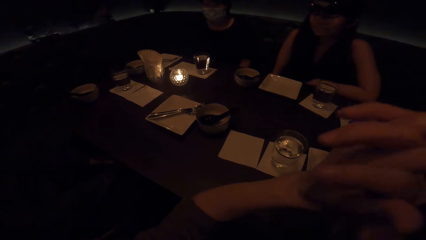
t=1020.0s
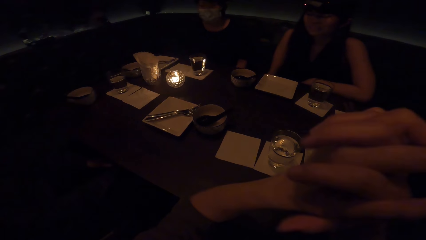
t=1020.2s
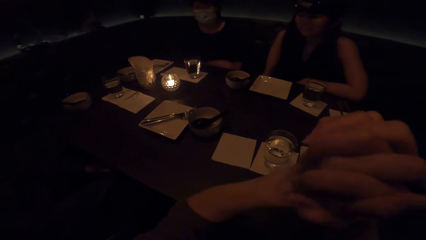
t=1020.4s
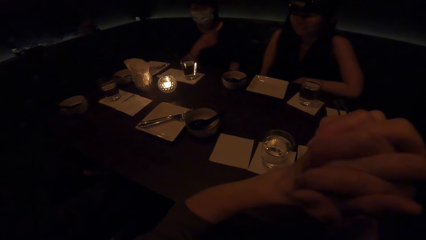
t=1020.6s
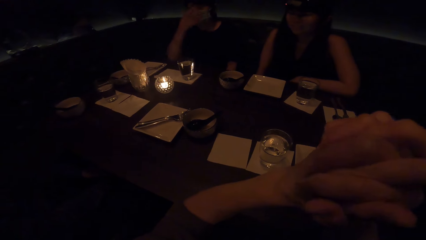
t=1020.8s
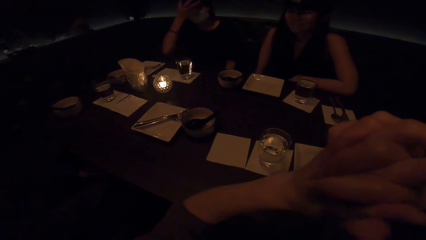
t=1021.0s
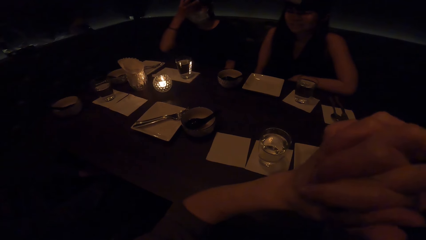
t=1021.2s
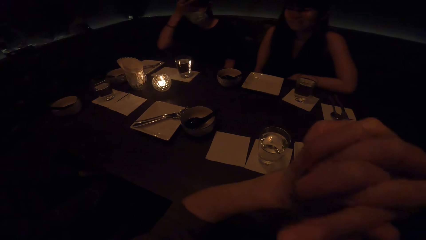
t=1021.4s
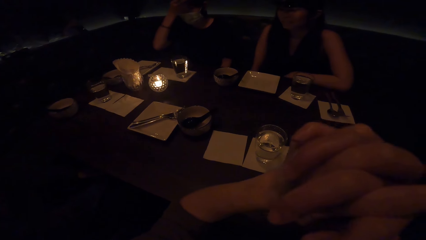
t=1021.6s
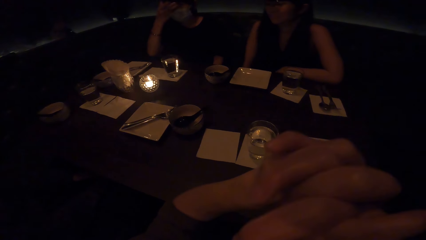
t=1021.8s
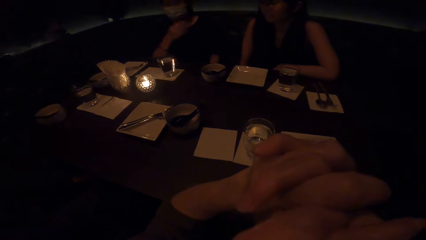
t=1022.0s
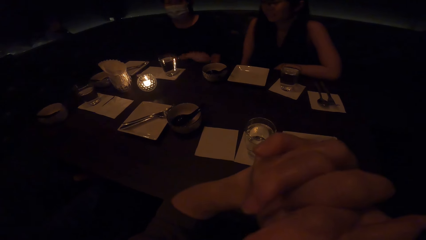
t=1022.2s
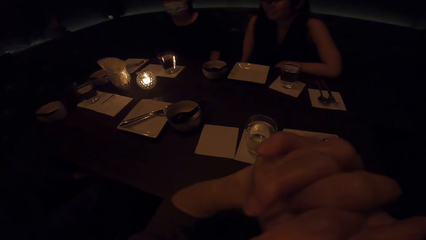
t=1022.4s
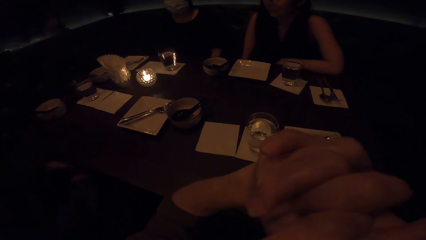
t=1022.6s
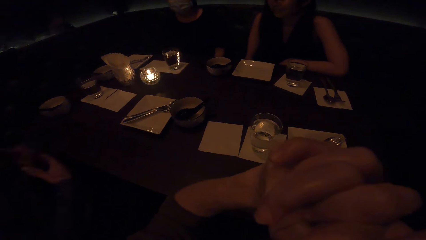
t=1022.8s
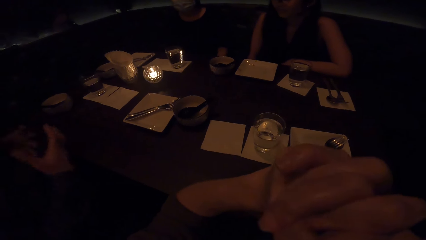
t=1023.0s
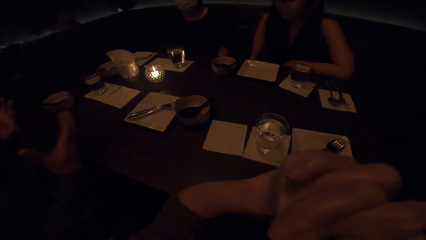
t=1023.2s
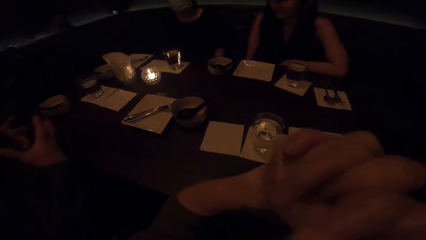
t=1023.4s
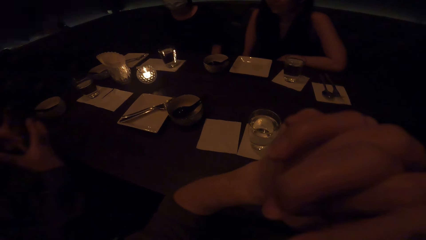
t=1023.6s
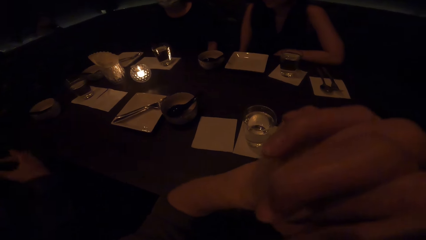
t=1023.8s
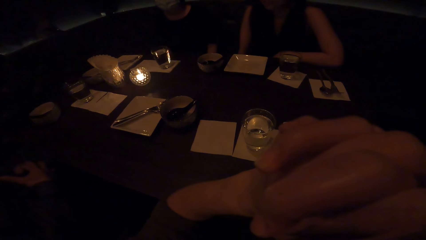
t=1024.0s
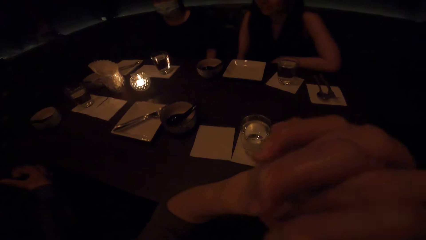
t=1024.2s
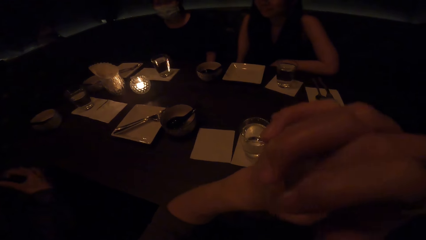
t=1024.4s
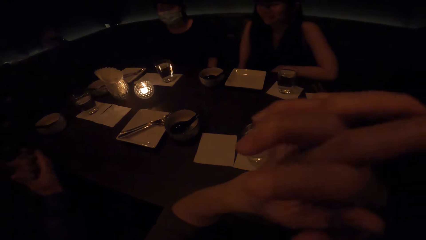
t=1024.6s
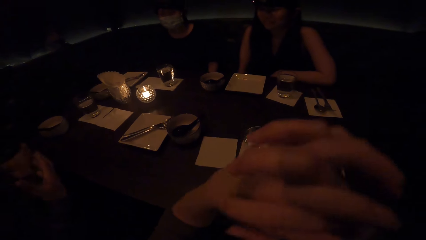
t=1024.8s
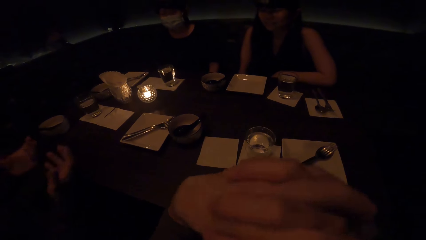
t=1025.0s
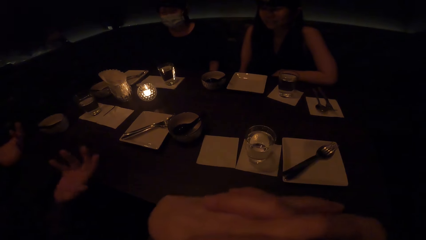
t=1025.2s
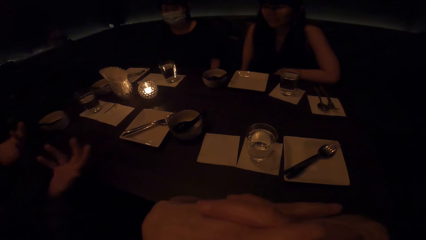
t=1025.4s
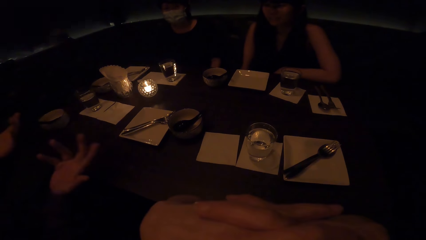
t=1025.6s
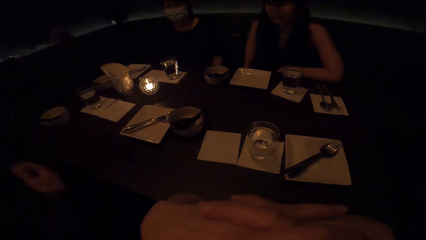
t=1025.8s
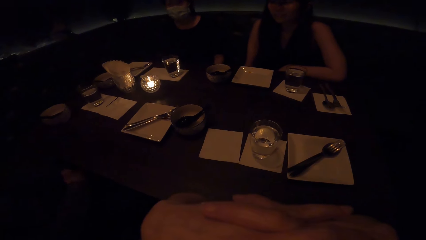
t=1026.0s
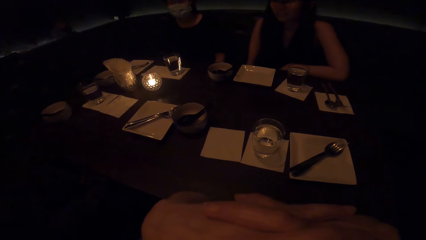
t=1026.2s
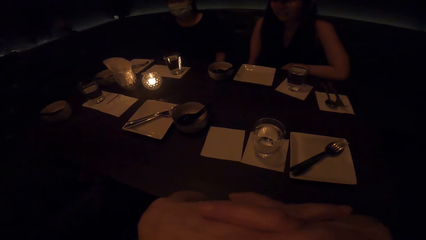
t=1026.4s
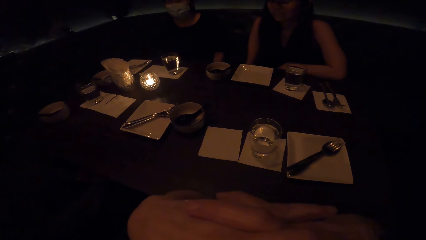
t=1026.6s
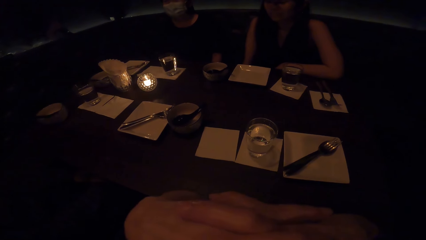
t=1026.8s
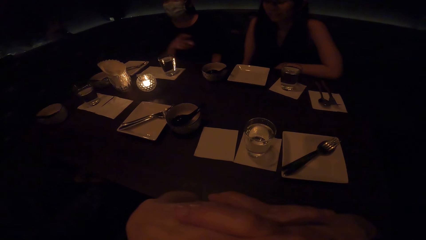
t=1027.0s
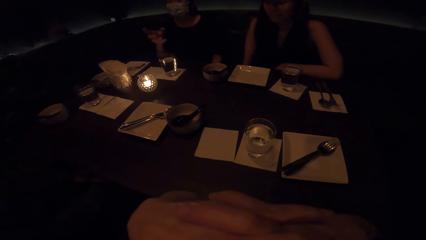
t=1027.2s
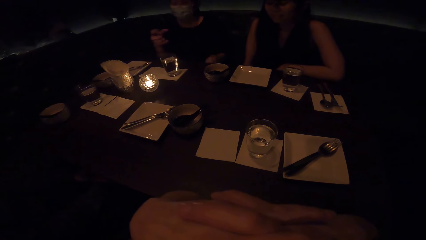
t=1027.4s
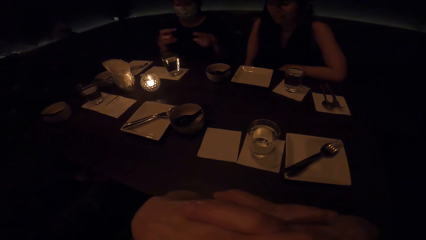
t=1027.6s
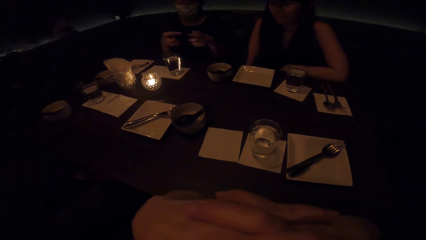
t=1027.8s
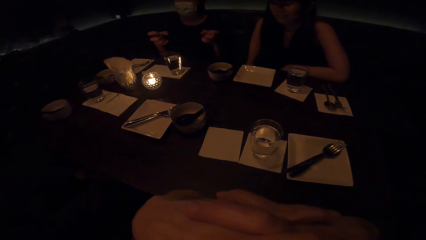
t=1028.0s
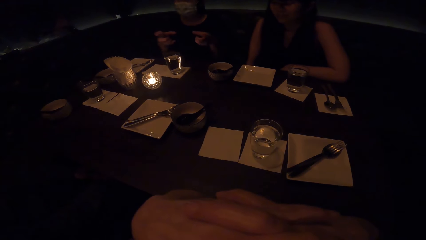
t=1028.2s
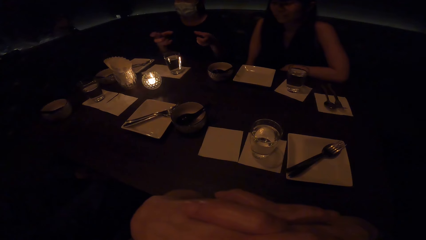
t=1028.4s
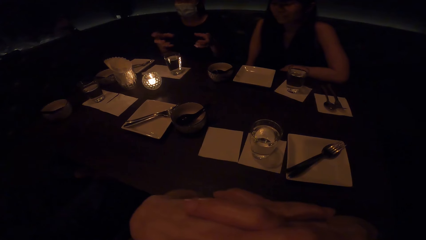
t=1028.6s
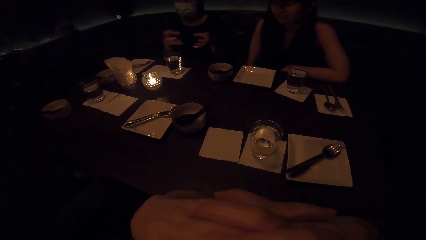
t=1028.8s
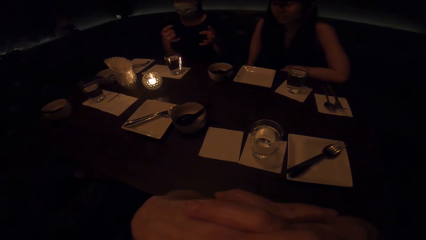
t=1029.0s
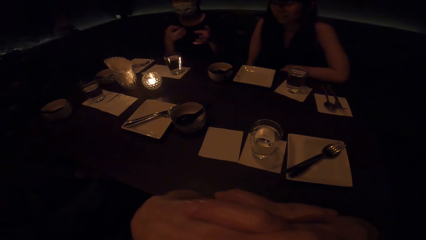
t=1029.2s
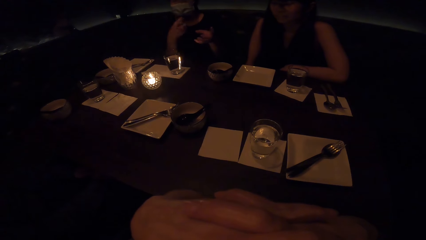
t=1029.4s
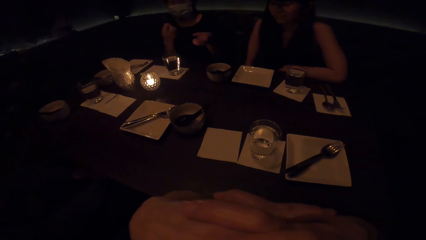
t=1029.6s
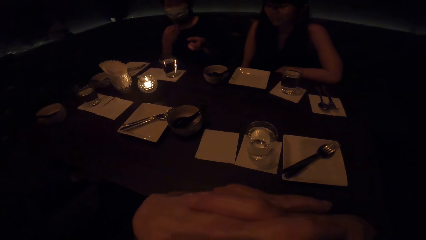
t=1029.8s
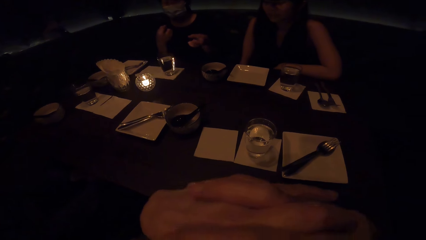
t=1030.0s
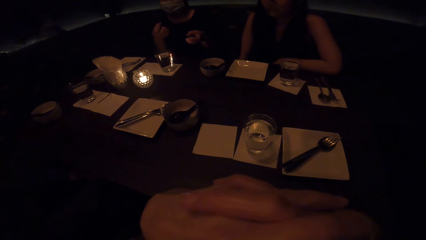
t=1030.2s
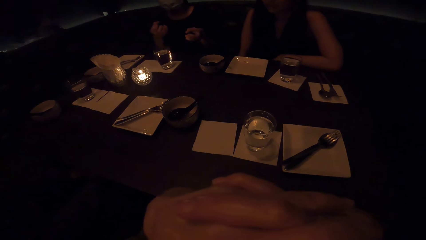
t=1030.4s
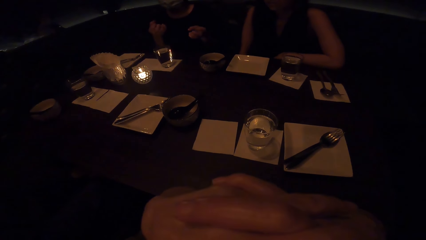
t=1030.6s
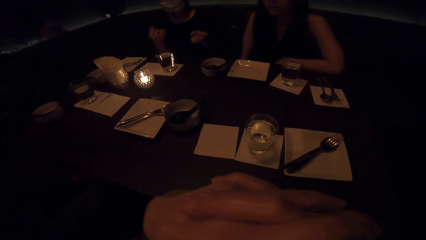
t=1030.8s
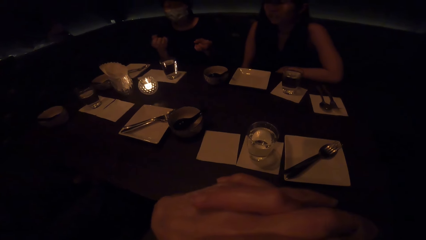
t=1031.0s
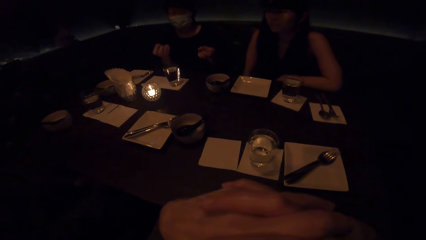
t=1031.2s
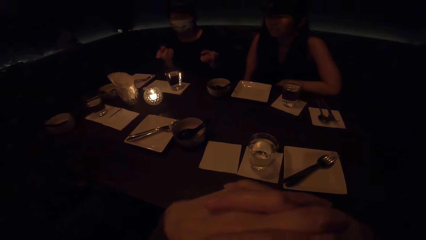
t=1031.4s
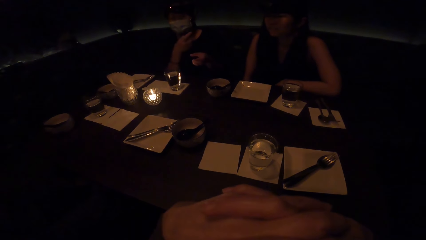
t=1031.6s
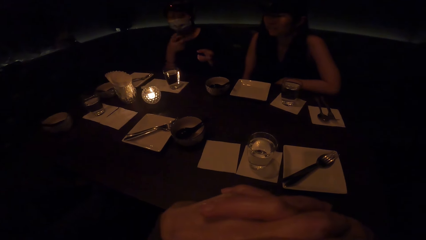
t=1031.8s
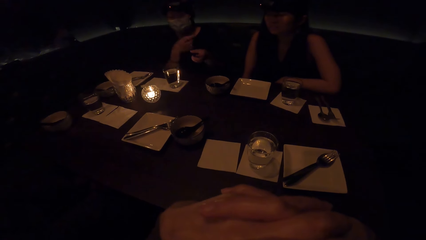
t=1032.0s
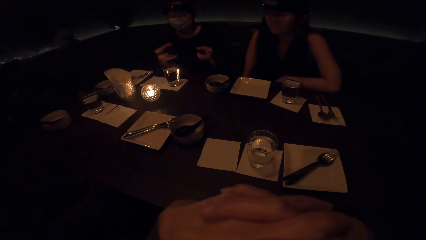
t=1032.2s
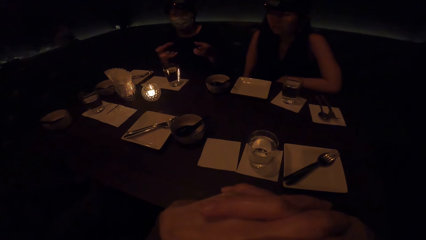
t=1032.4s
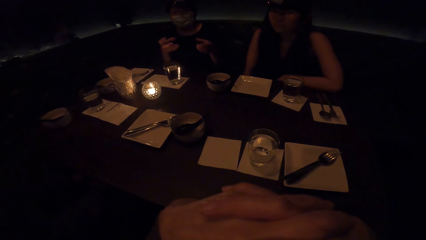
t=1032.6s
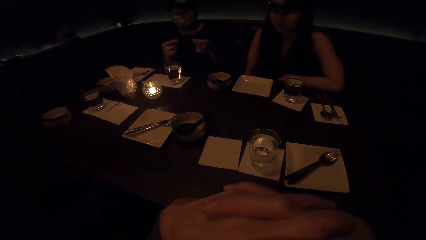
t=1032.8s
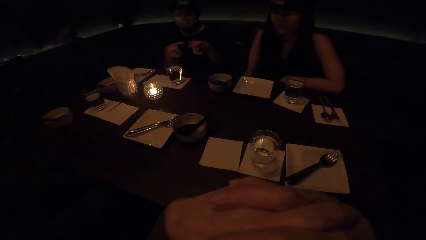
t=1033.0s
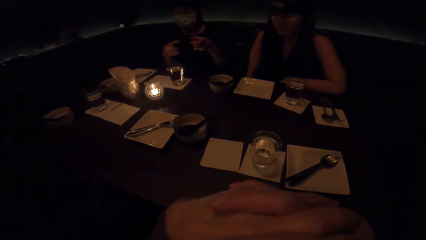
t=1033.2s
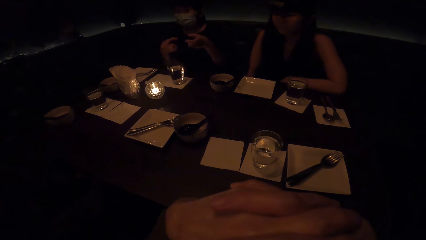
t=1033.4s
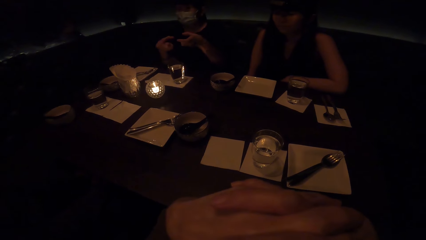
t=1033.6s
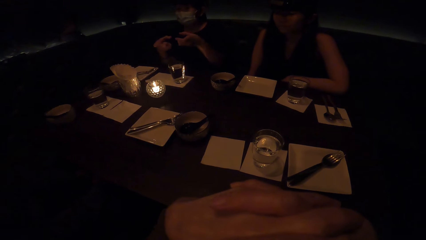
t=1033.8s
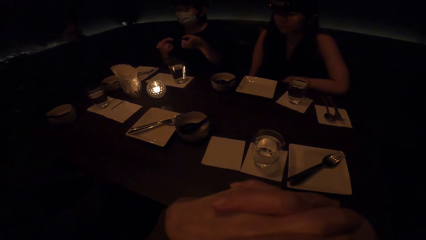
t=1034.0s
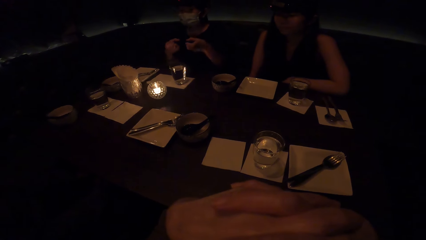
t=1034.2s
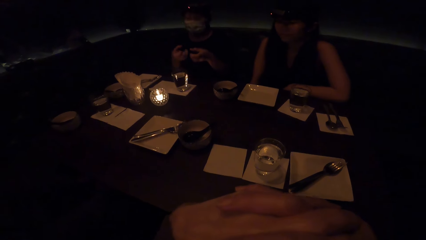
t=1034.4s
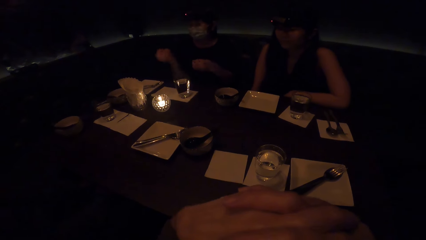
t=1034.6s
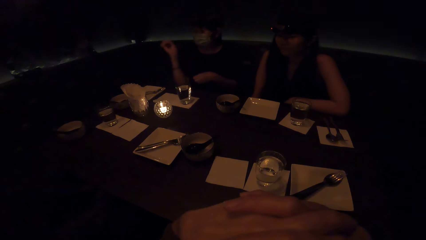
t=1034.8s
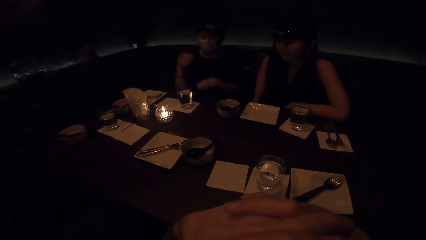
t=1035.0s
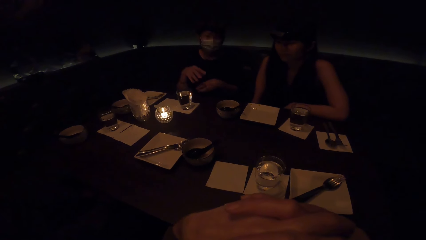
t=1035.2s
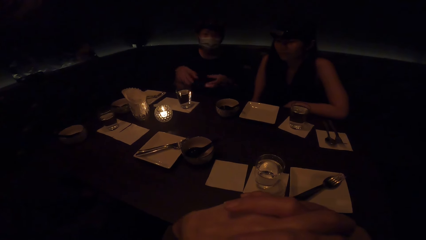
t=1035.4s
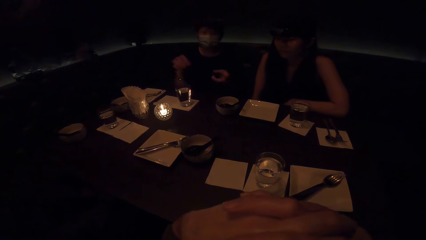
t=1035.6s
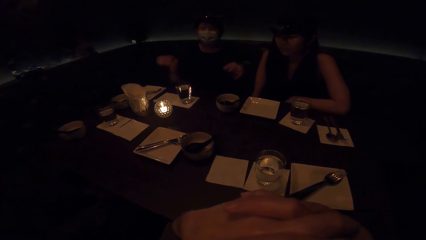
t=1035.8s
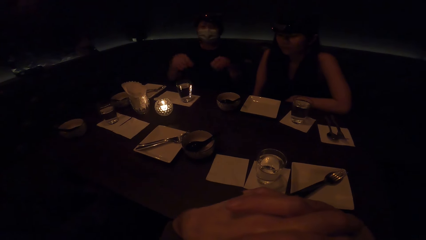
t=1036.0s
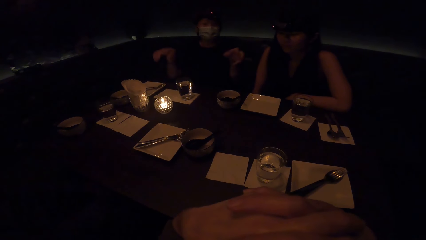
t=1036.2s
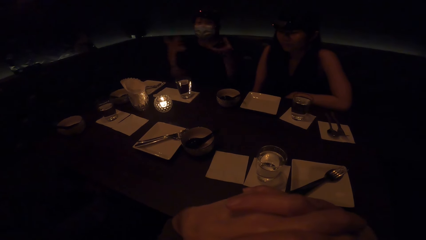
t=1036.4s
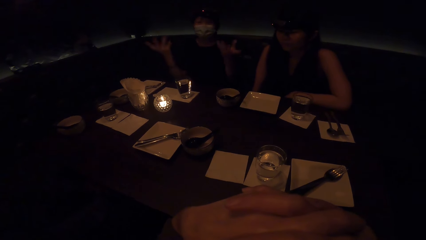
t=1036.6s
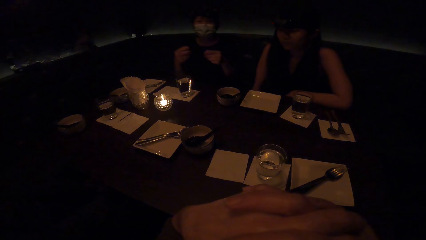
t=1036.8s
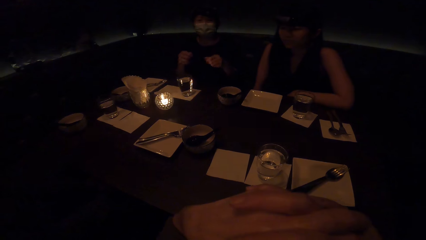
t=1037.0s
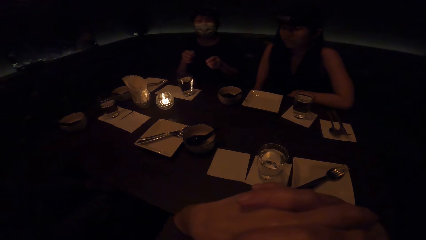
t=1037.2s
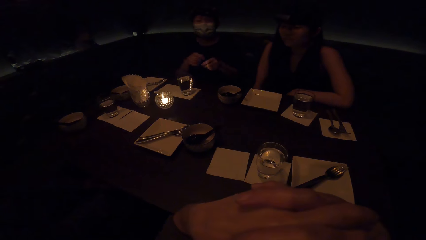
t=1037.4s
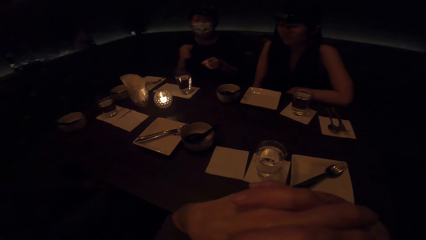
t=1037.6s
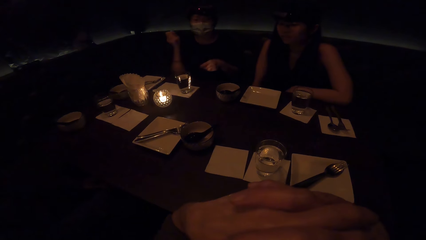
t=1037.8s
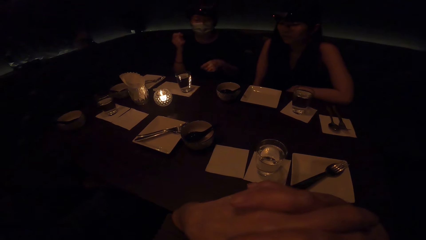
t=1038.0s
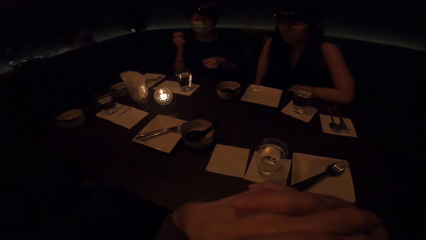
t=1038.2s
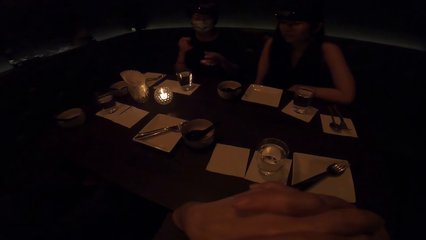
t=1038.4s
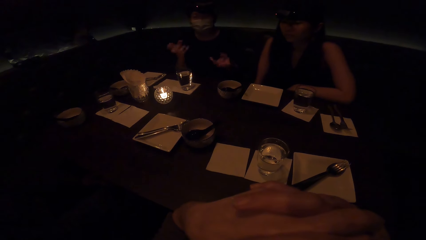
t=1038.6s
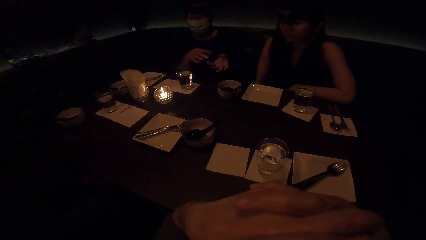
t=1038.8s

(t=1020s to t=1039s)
The camera wearer folds her hands. A lady converses with a man, another lady and the camera wearer. The first lady moves her hands.
